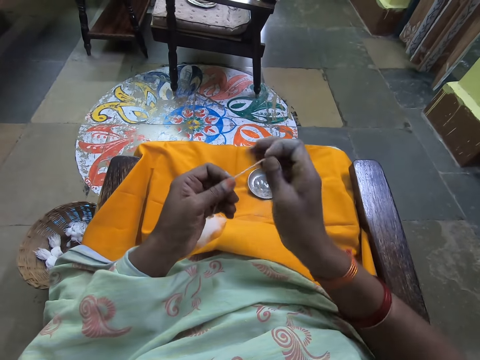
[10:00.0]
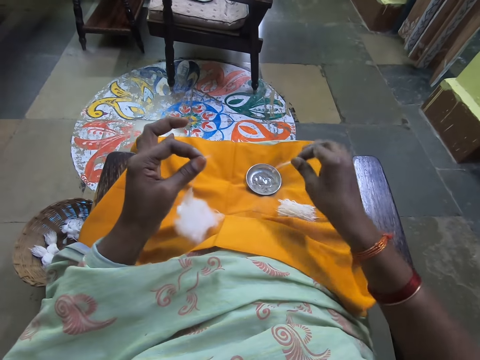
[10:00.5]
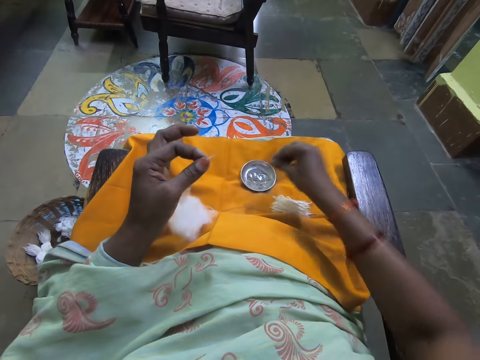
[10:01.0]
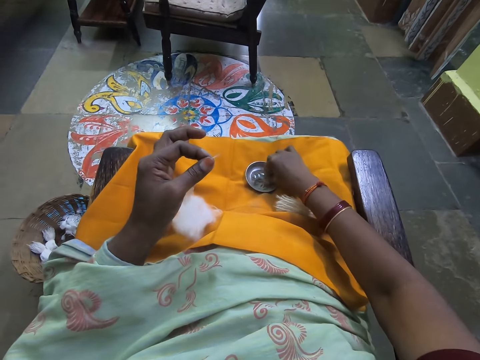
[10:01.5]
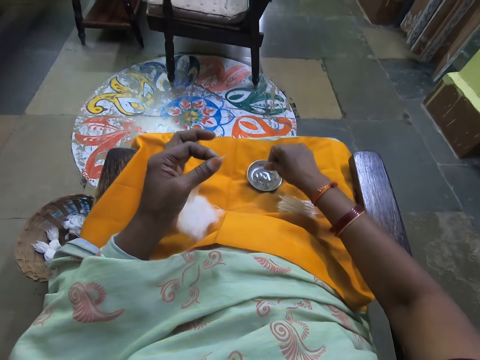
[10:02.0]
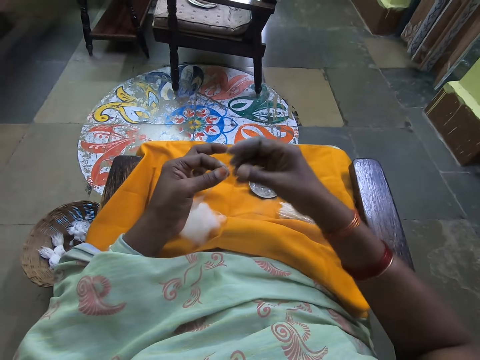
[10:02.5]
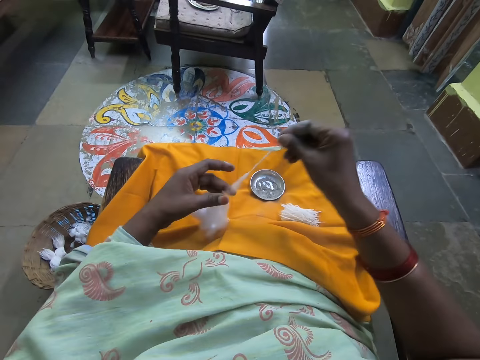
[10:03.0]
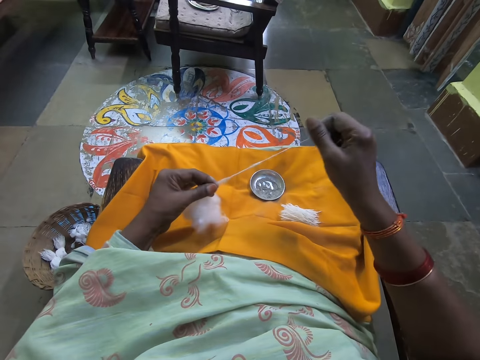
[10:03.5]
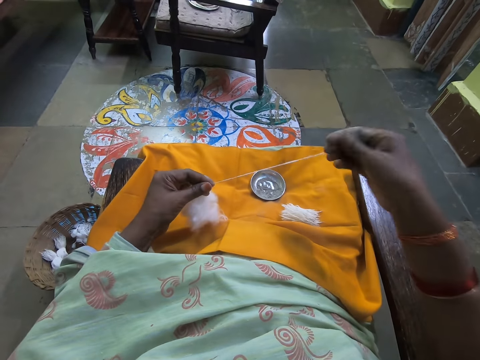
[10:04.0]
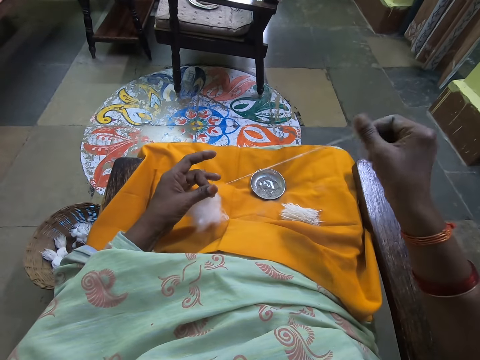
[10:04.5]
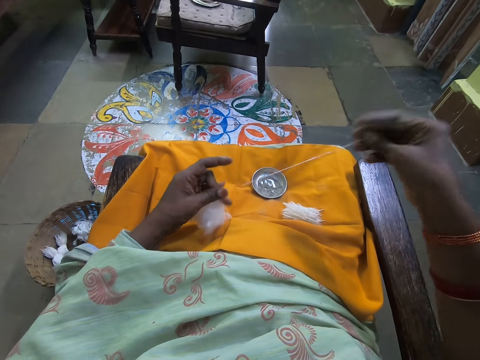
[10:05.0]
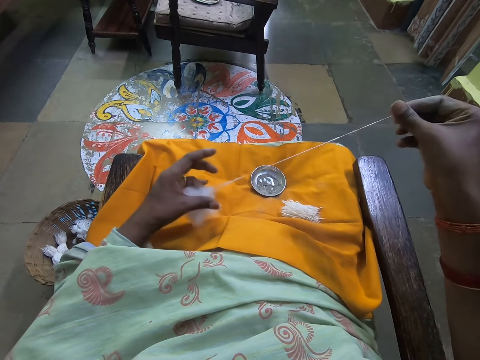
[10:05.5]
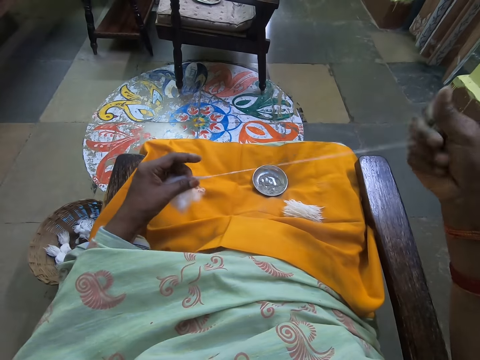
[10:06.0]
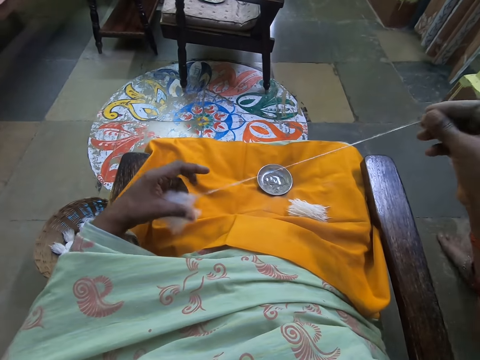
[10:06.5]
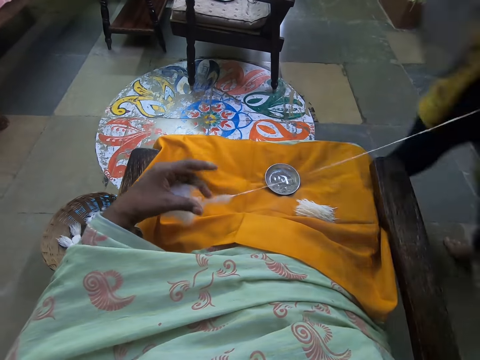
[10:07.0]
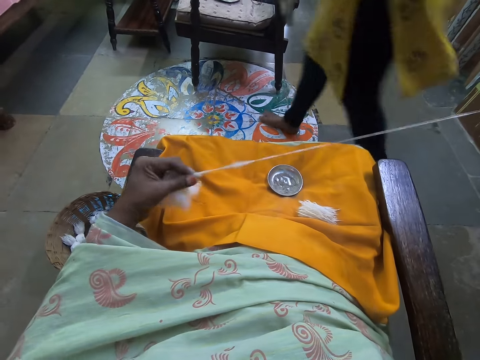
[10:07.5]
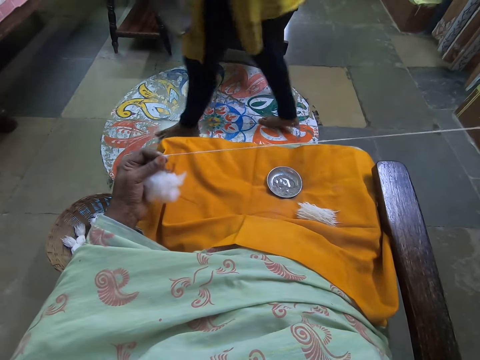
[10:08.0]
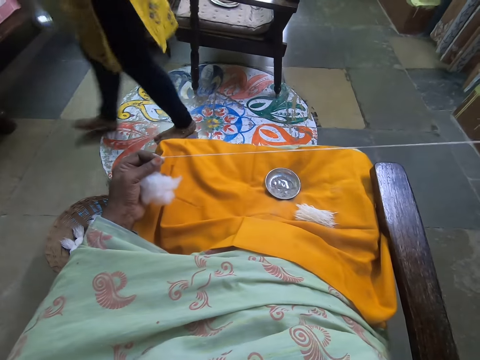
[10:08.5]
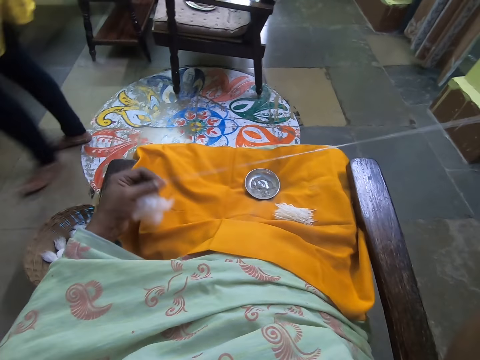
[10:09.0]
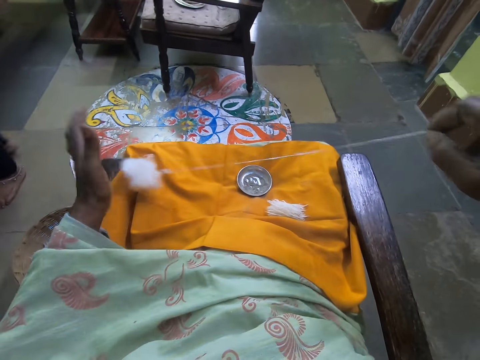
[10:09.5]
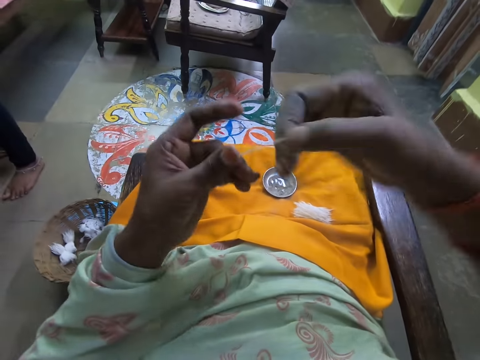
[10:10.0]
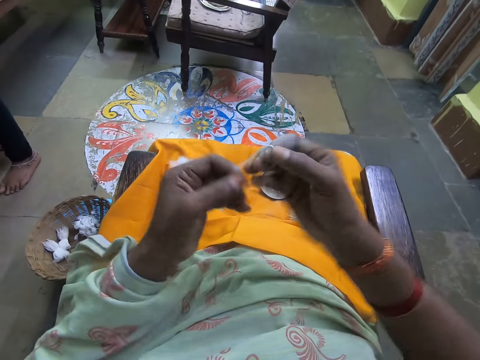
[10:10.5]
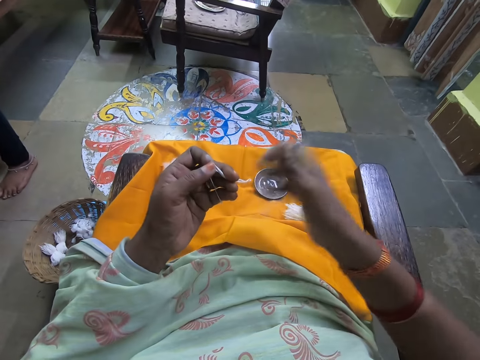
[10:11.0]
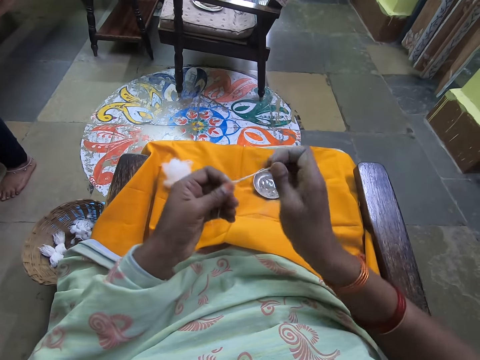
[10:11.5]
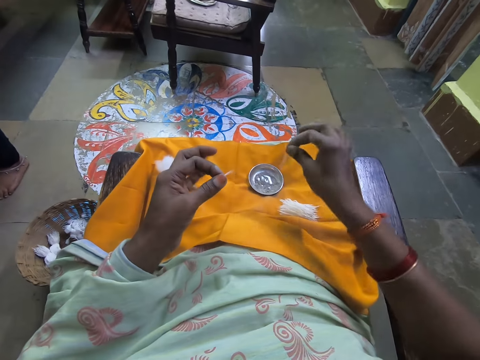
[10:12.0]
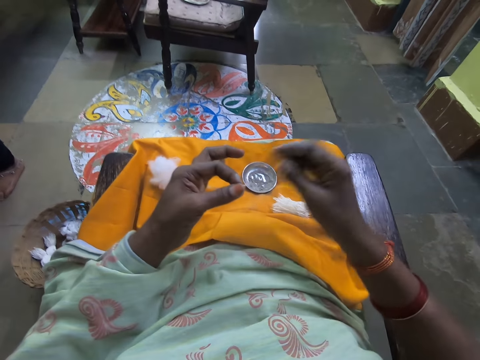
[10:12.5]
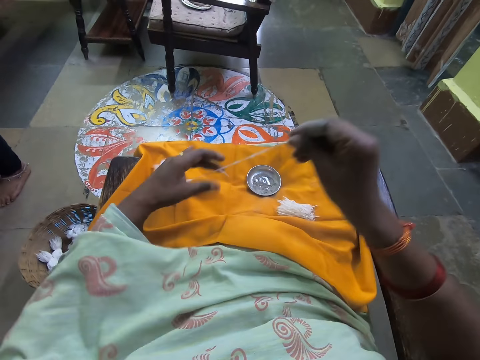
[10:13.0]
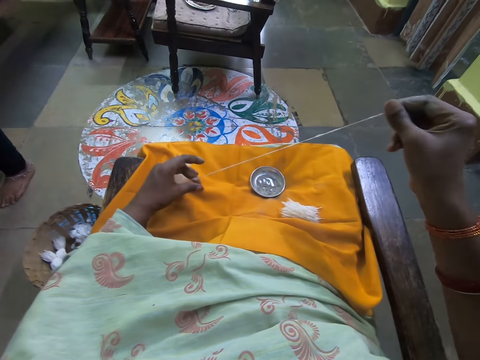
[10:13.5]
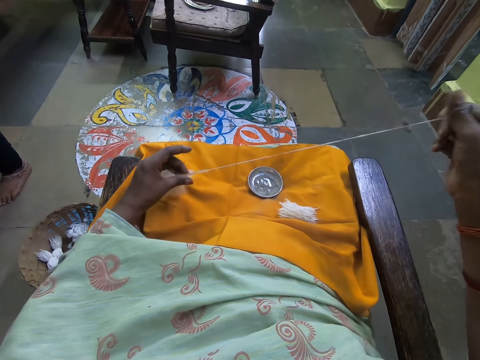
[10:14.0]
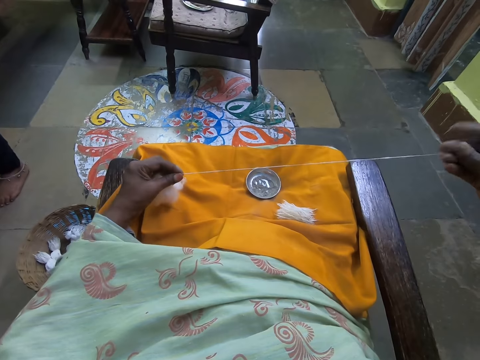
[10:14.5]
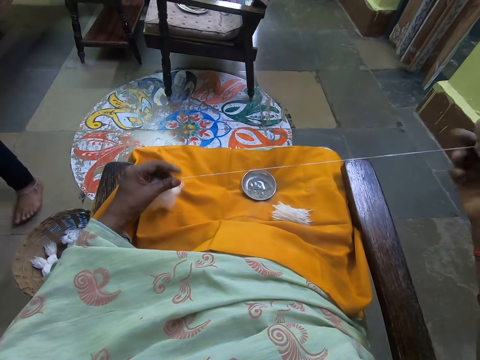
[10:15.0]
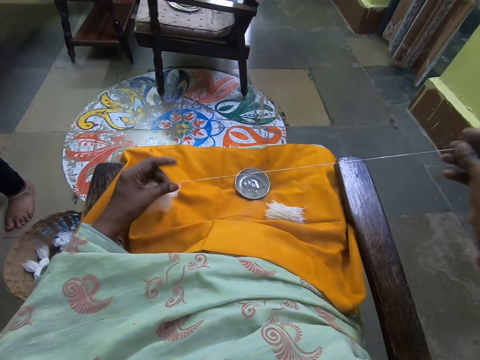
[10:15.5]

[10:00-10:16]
The camera wearer cuts the wool or cotton with her right hand from the wool in her left hand. She drops the wool in her right hand on her lap. She touches the small metal on the lap with her right hand. She drags some wool with her right hand from the wool in her left hand. She holds the cotton. She ties the cotton. She drops the wool in her left hand on her lap. She folds the wool together with both hands. She cuts the wool with her right hand from the wool in her left hand. She drops the wool in her right hand on her lap. The woman converses with the camera wearer. The camera wearer drags some wool with her right hand from the wool in her left hand. She converses with the woman.

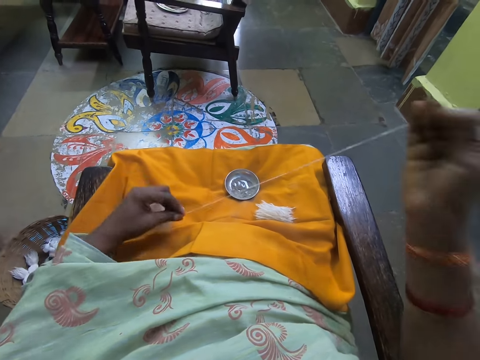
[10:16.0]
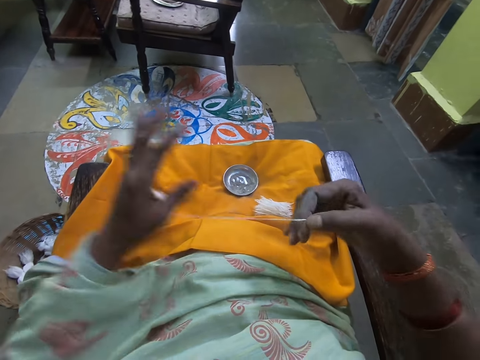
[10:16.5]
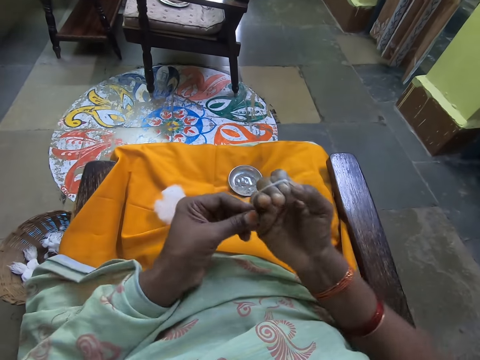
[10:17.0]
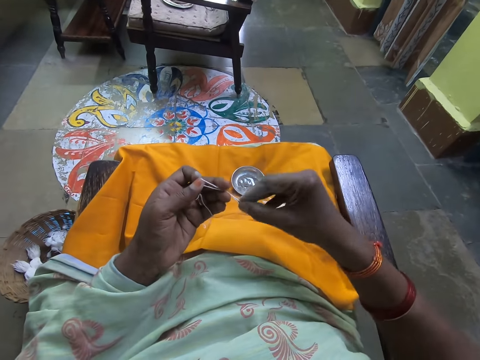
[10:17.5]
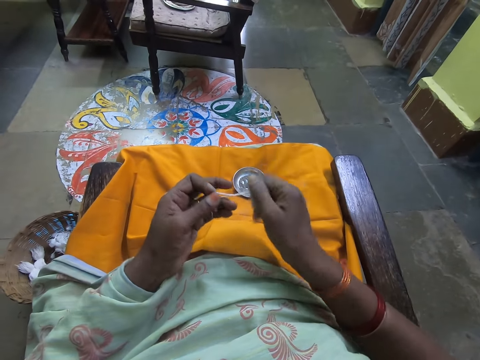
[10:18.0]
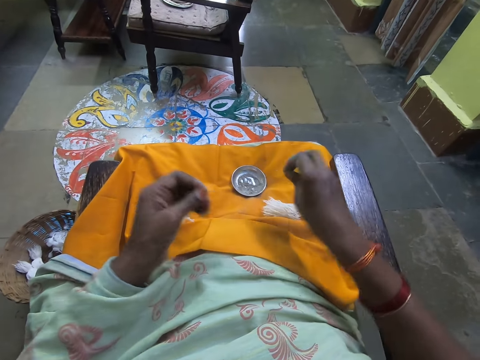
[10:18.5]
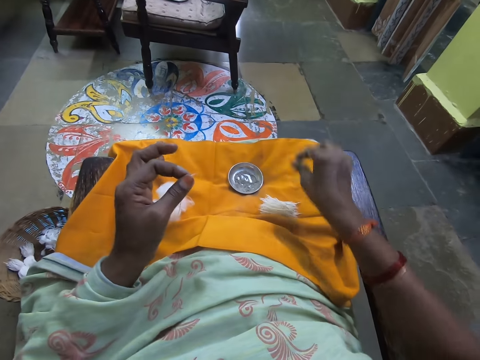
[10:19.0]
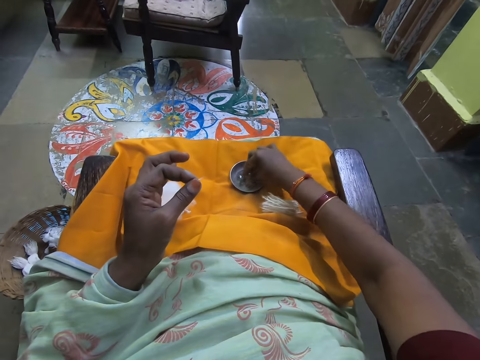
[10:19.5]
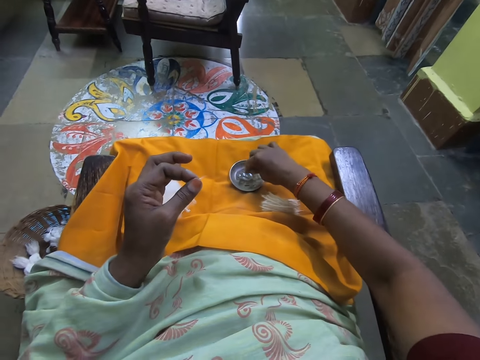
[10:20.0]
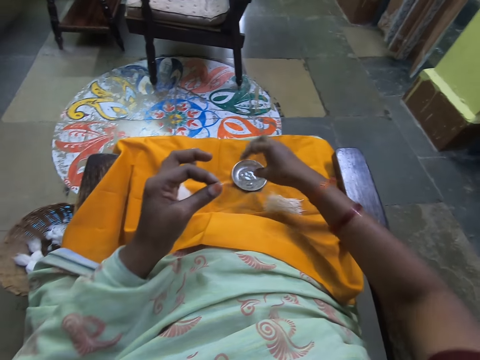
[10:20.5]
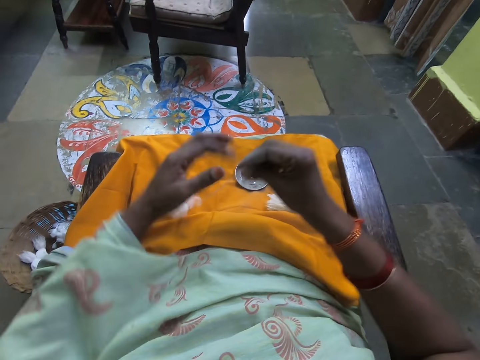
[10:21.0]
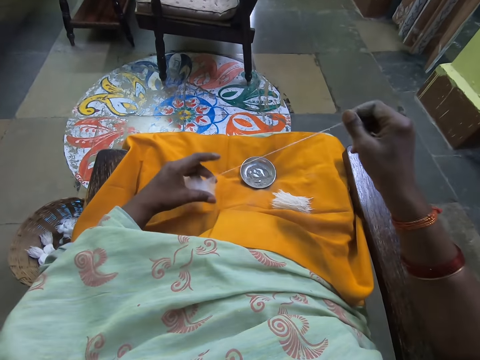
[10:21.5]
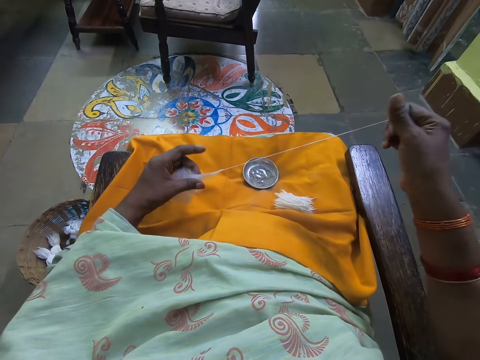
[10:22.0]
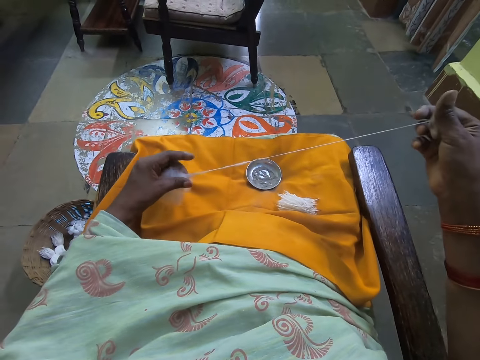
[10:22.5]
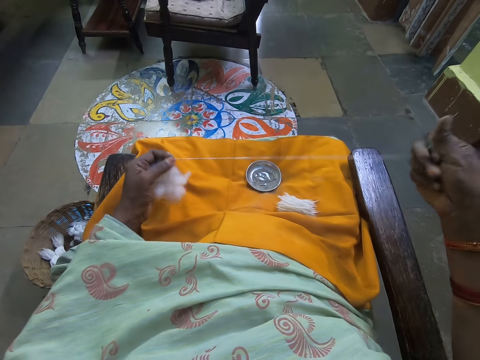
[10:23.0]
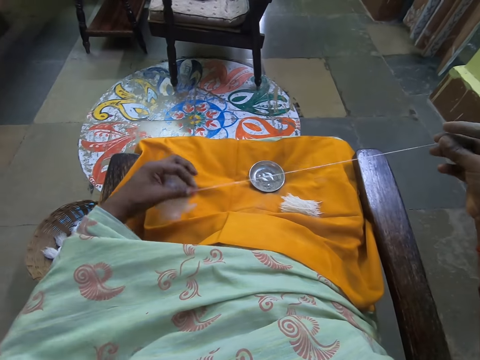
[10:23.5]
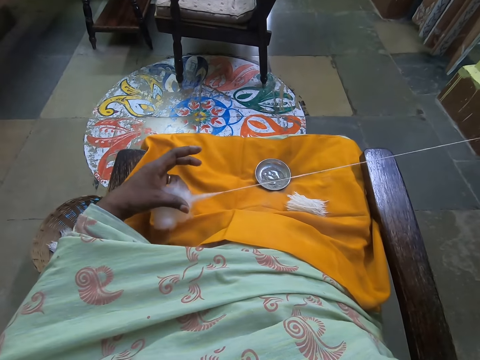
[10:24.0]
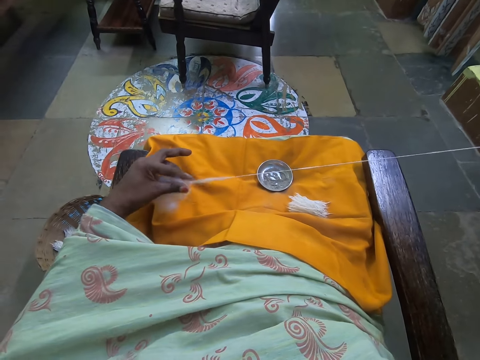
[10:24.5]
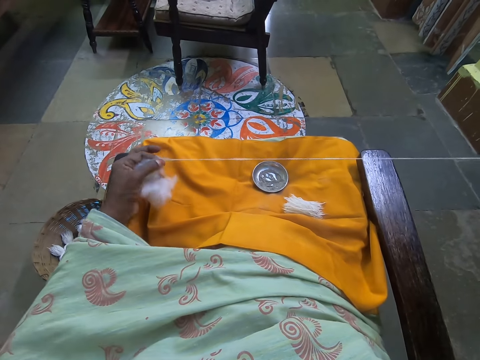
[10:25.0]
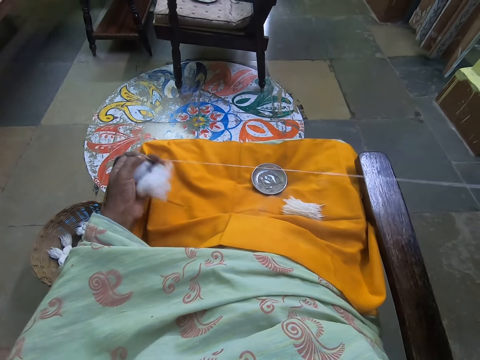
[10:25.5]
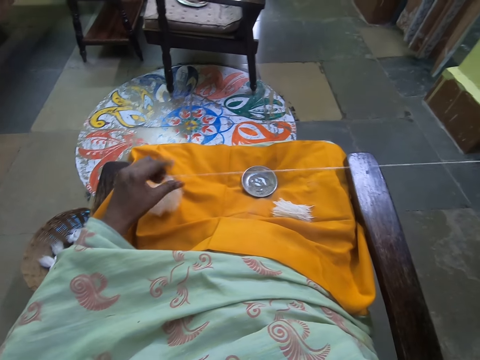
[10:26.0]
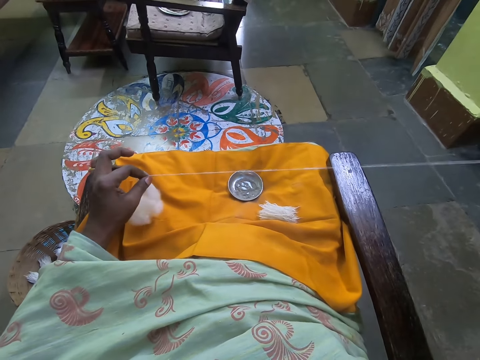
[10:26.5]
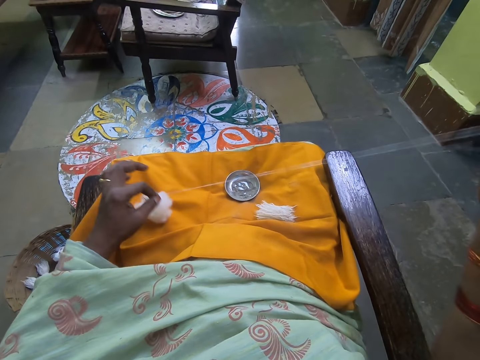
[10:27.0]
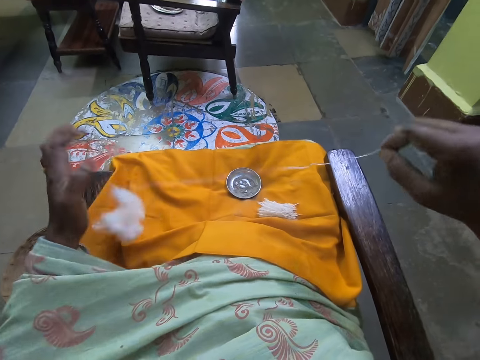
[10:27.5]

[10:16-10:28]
The camera wearer ties the cotton or wool. She folds the wool together with her right hand. She drops the wool in her left hand on her lap. She folds the wool together with both hands. She cuts the wool with her right hand from the wool in her left hand. She drops the wool in her right hand on her lap. The woman converses with the camera wearer. The camera wearer touches the small metal on her lap with her right hand. She picks up something. She rubs her right hand together. She converses with the woman. She drags some wool with her right hand from the wool in her left hand. She ties the cotton.
